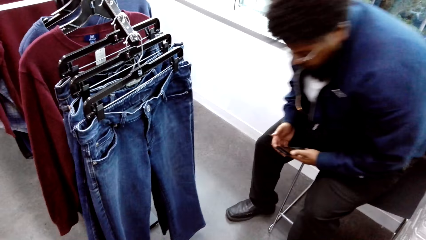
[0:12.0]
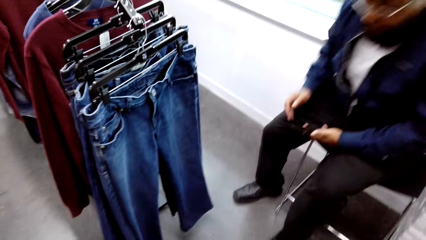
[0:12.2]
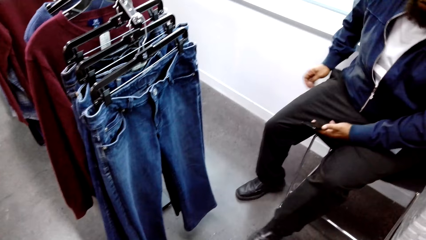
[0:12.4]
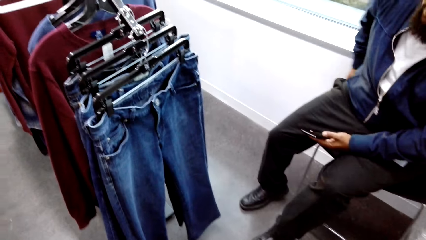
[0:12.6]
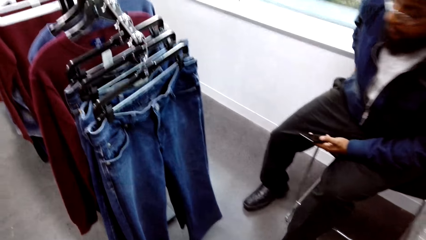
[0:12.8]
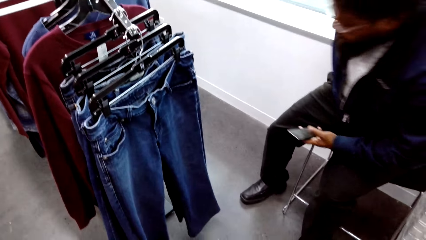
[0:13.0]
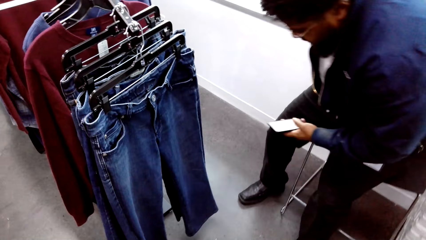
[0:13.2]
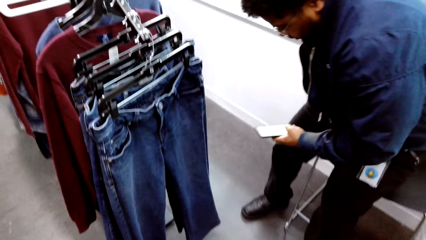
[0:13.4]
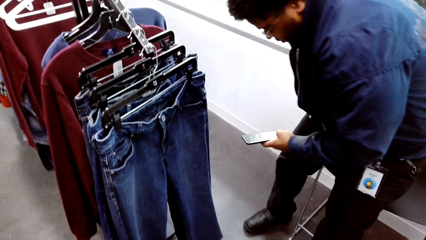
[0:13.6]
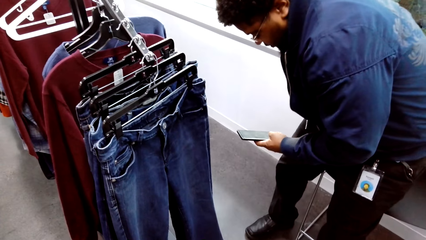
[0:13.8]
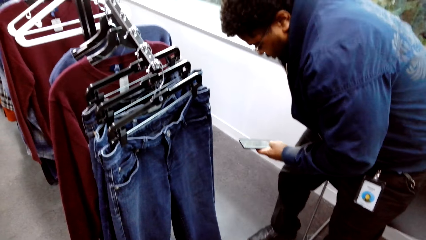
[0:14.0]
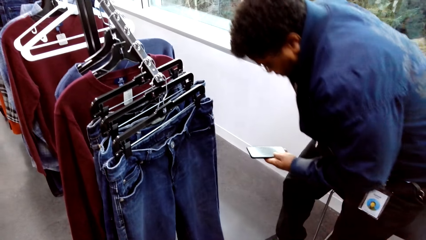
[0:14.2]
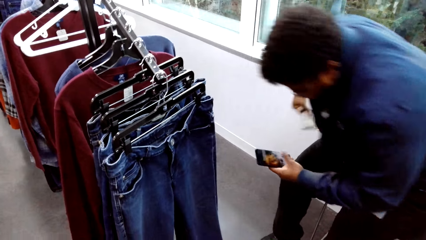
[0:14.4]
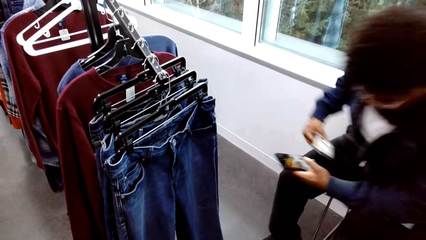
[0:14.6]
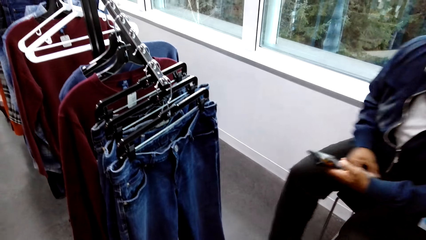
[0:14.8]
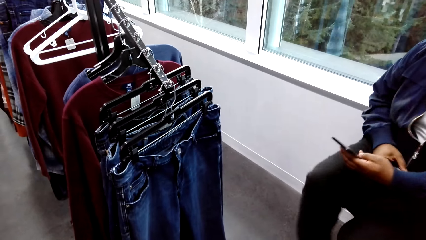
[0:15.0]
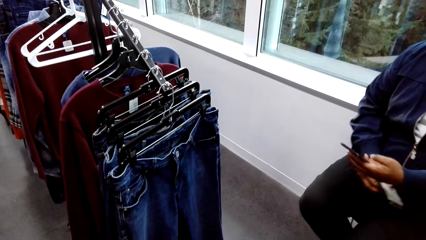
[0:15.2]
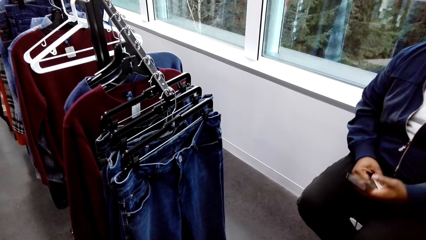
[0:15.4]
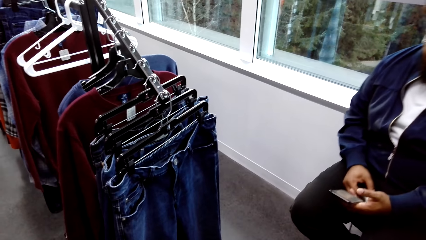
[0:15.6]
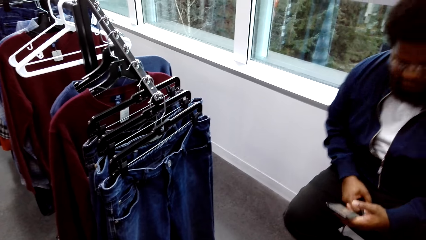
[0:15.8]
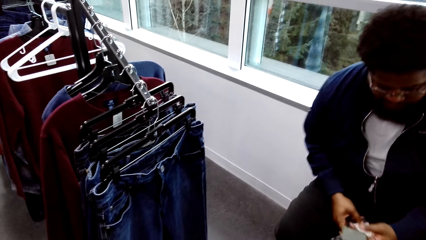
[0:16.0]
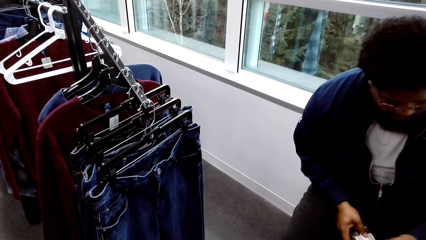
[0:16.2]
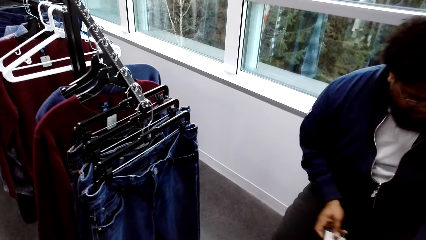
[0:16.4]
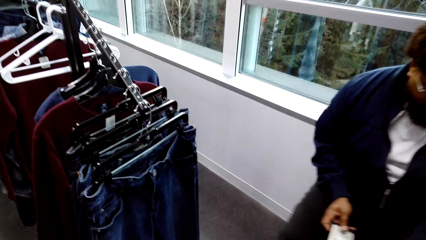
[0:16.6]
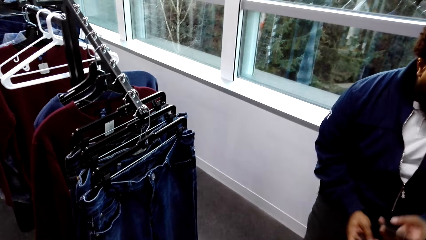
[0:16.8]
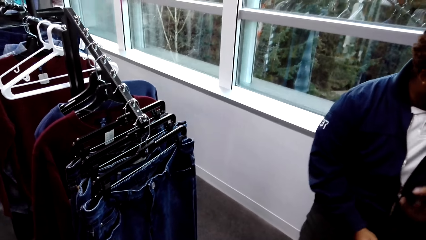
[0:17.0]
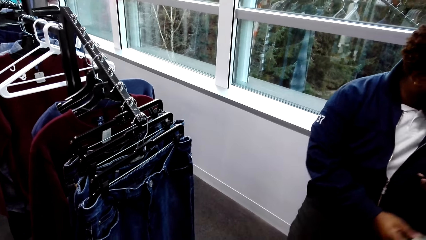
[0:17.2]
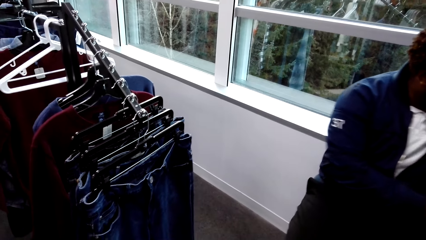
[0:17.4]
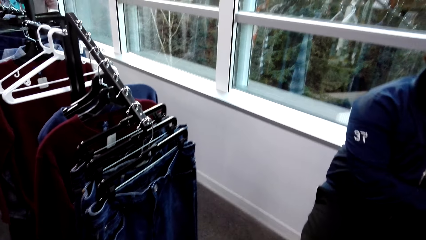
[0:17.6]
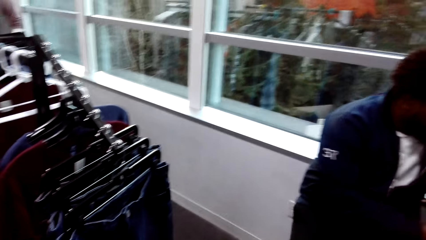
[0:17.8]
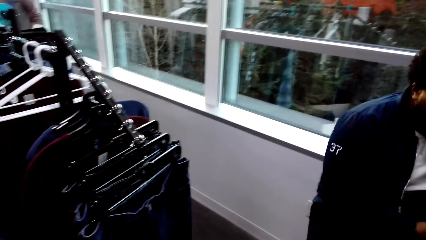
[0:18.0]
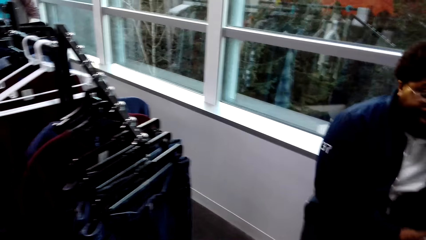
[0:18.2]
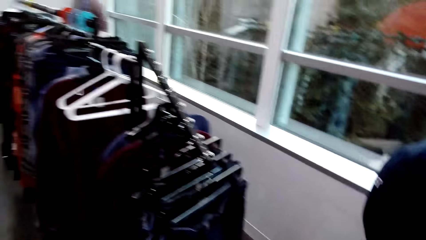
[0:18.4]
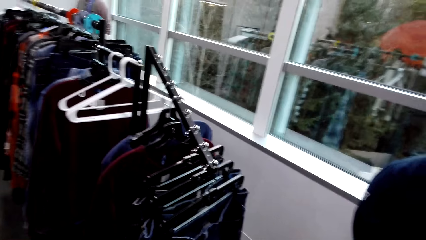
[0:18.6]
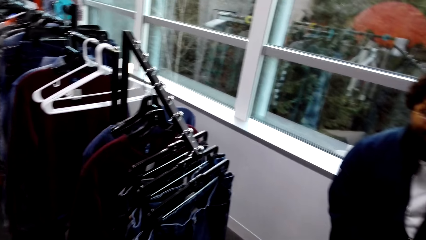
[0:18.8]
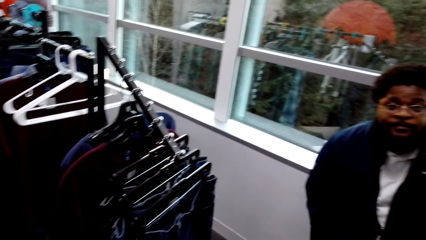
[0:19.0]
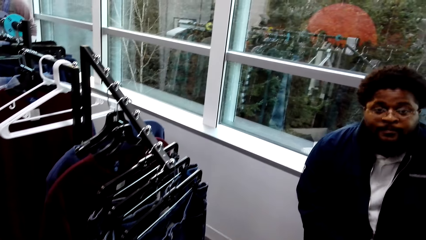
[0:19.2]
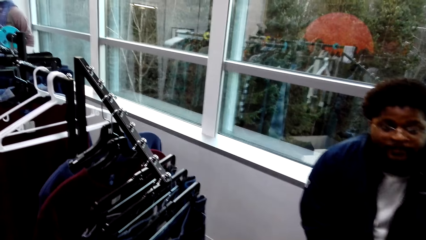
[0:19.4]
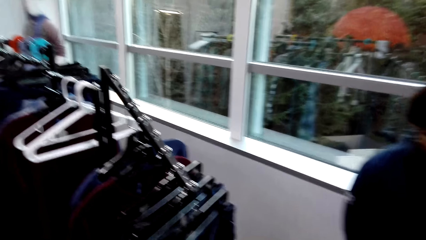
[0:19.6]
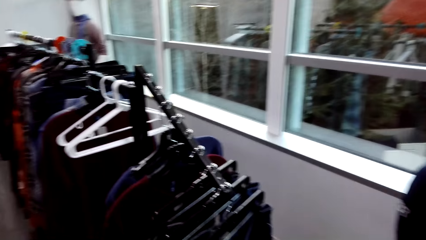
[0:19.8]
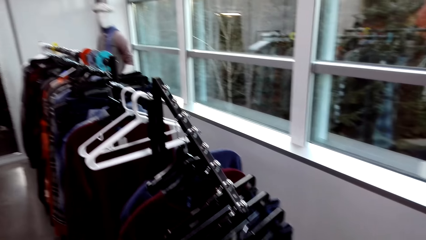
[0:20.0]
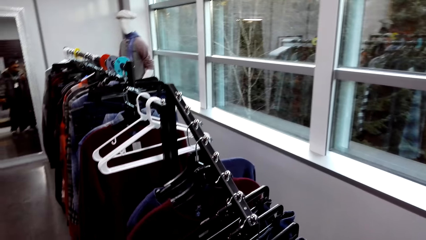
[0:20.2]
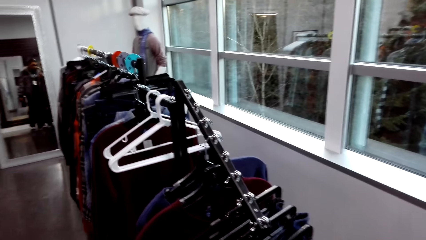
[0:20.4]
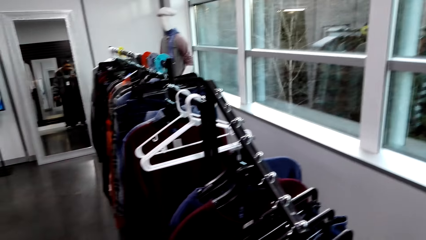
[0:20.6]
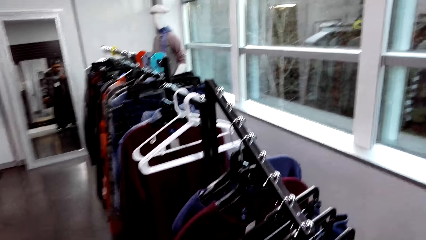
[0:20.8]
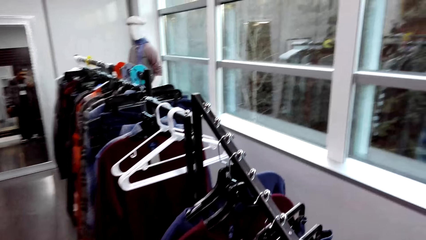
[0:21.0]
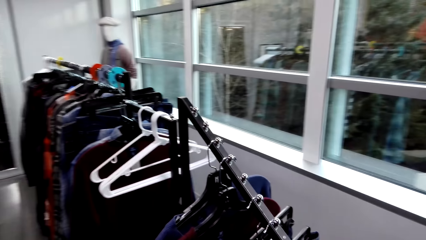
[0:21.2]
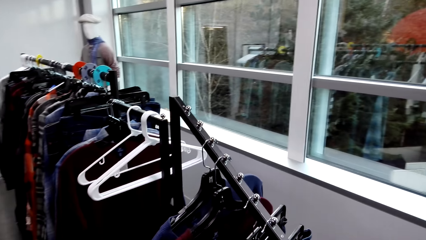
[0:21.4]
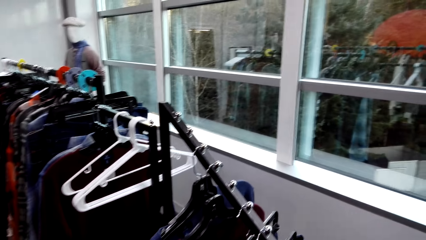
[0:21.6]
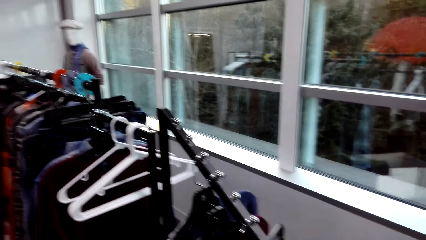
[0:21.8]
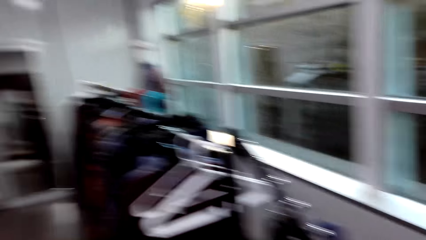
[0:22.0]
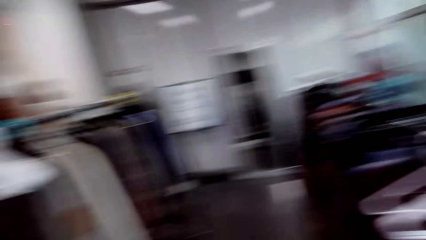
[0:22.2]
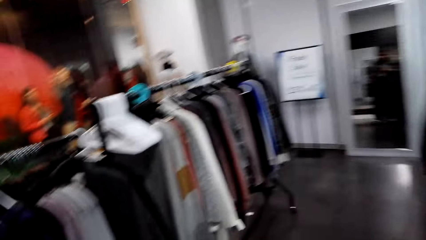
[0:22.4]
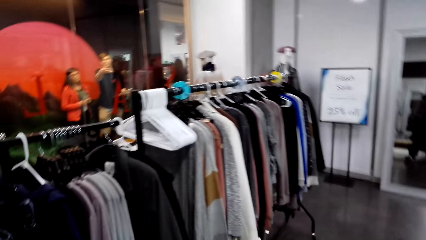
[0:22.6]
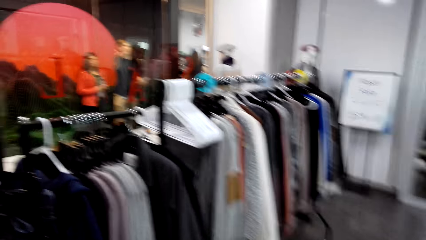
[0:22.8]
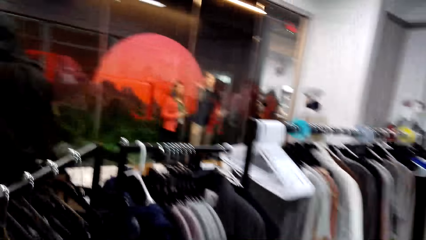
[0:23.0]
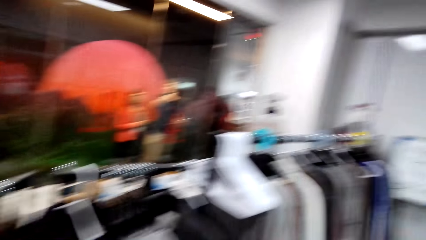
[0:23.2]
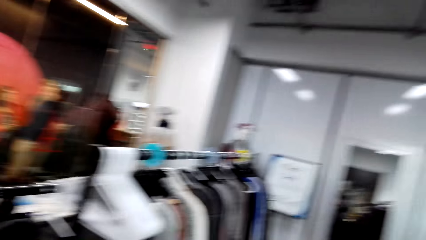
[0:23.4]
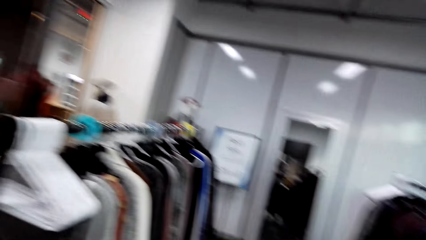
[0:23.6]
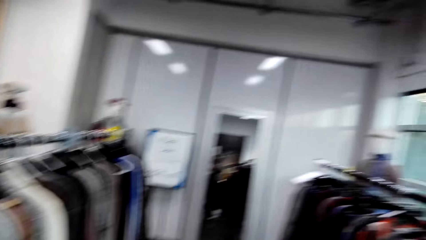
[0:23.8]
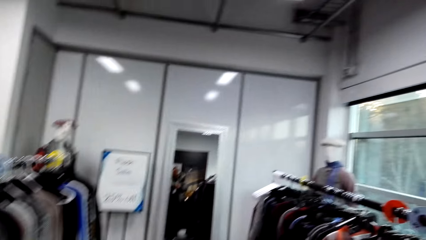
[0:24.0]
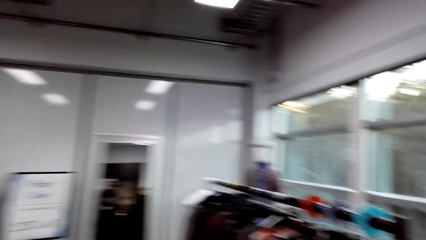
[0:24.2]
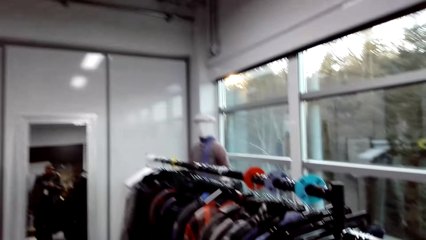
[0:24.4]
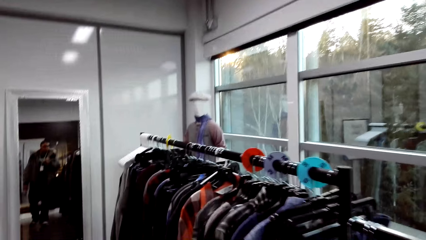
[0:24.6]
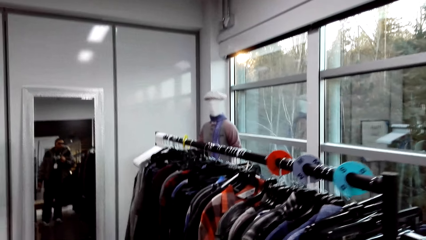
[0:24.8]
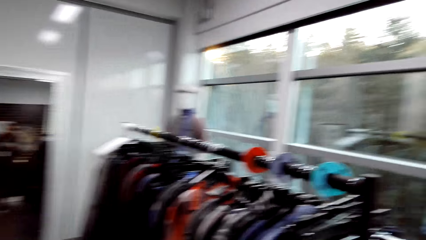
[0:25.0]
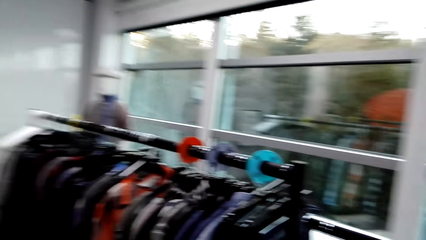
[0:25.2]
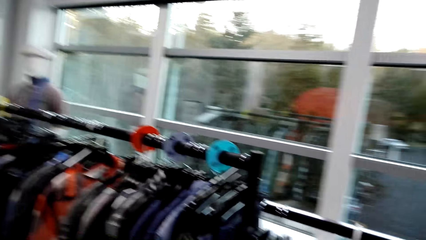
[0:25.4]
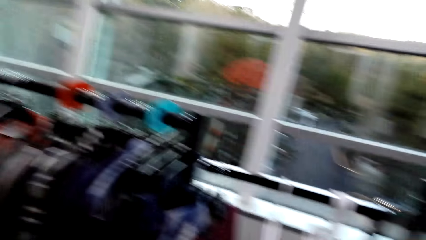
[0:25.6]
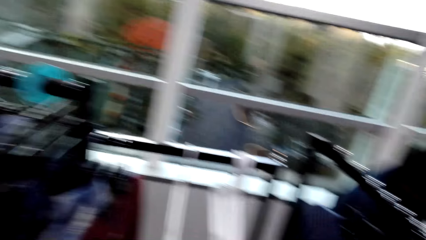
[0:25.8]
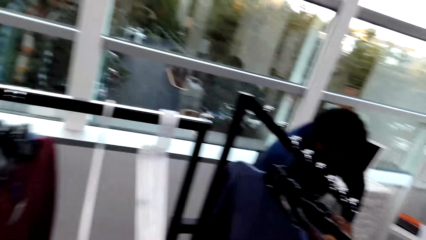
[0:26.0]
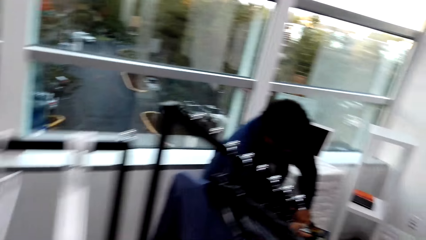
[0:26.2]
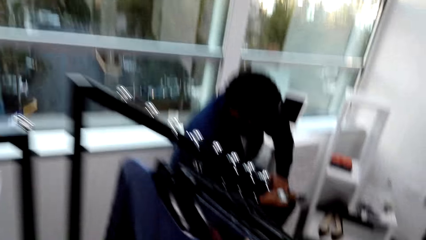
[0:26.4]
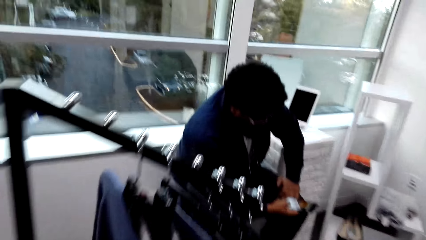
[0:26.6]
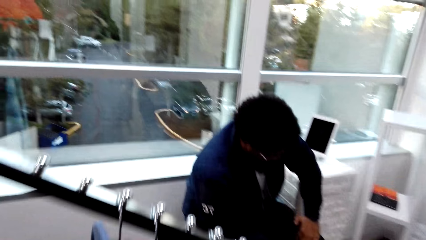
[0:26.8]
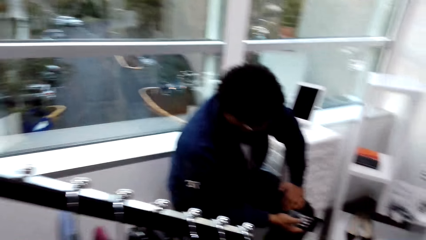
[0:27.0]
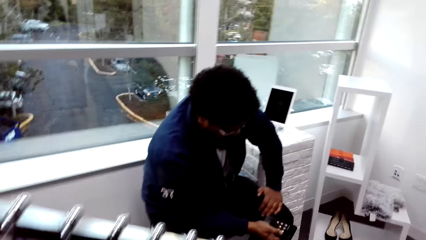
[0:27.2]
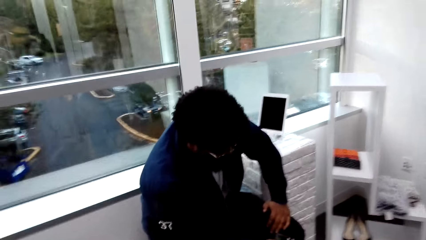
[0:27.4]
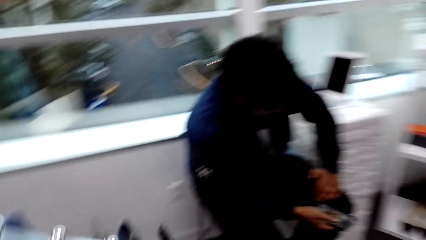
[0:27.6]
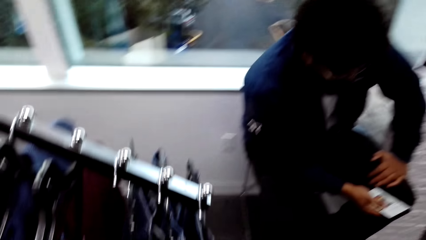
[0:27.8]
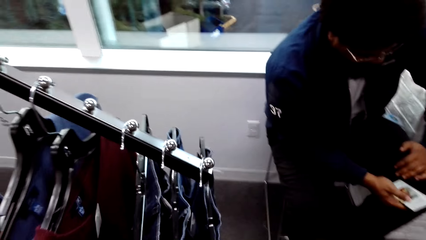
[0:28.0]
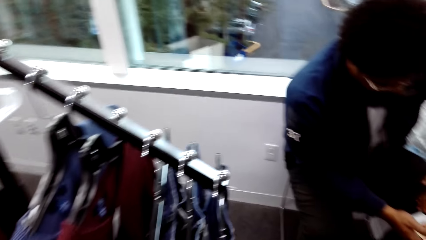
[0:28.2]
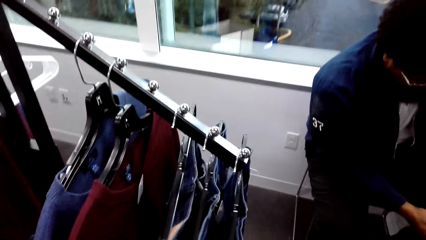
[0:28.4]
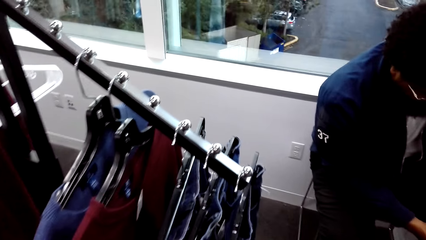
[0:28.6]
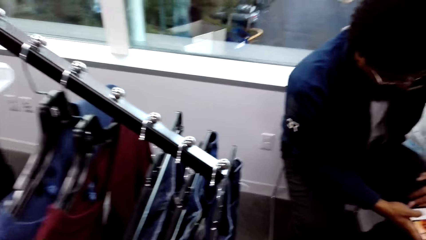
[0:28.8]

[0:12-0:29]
A man operates a mobile phone in his left hand. The man takes out an I.D. card from his pocket with his right hand. The man drops the I.D. card in his right hand on a stool.
